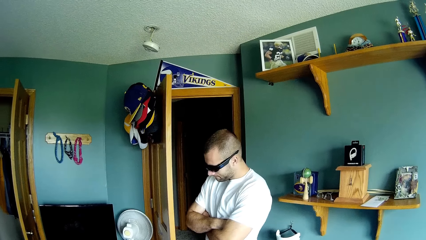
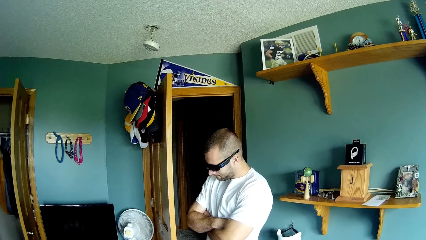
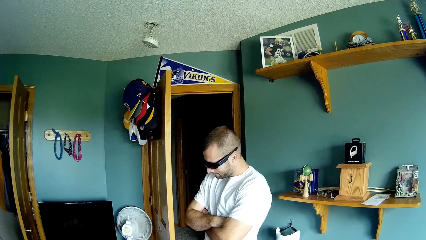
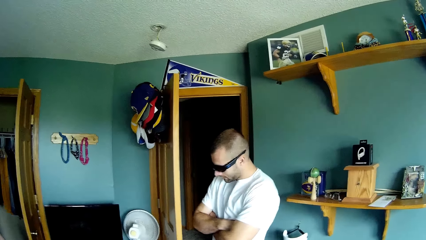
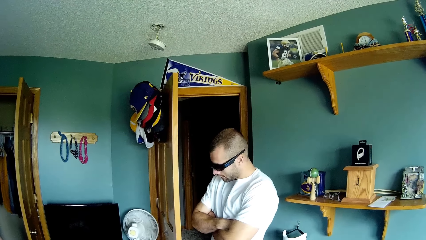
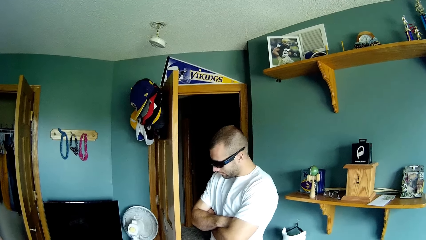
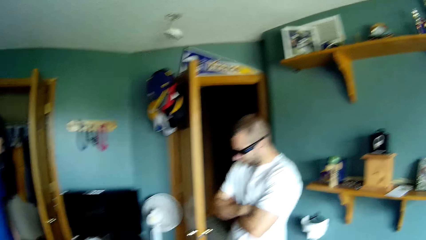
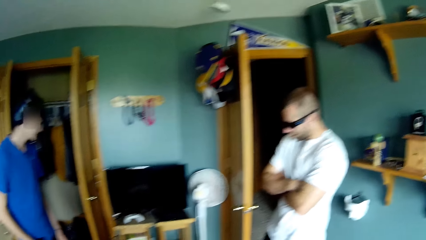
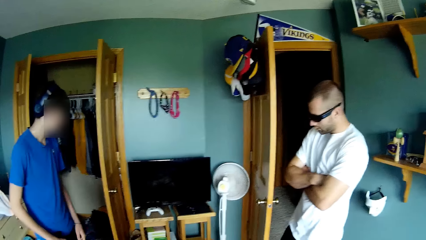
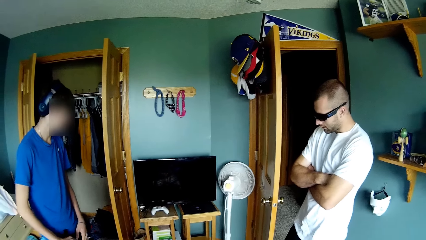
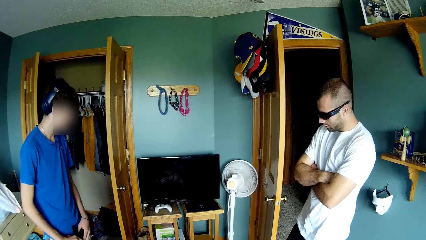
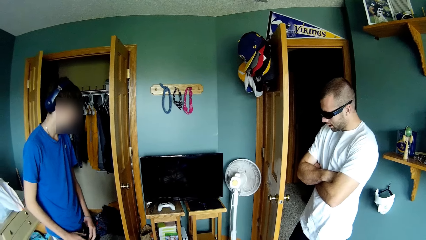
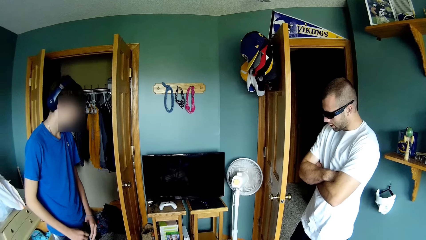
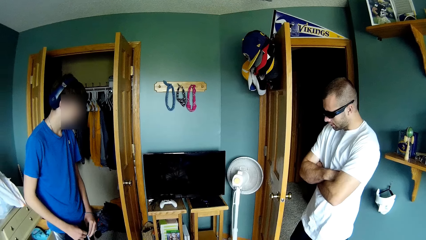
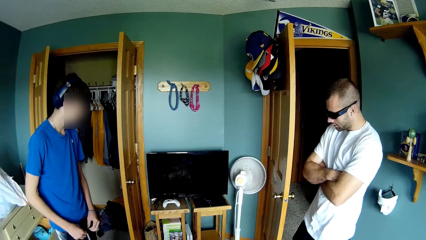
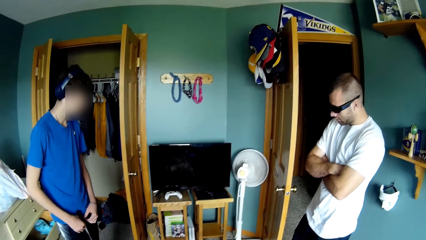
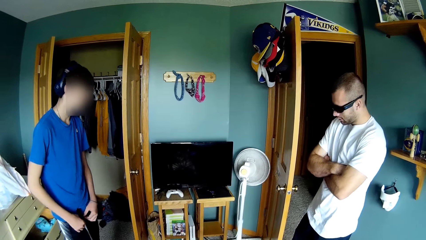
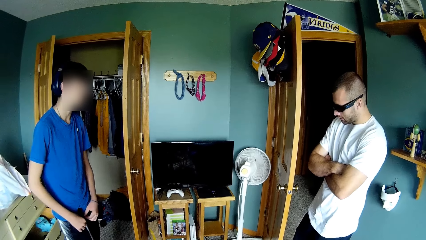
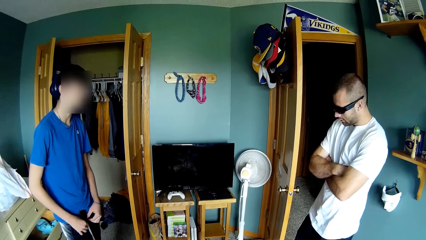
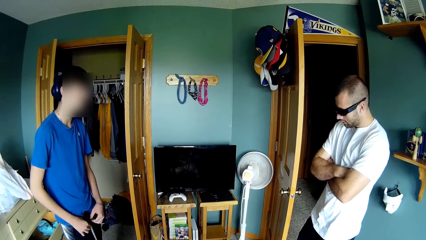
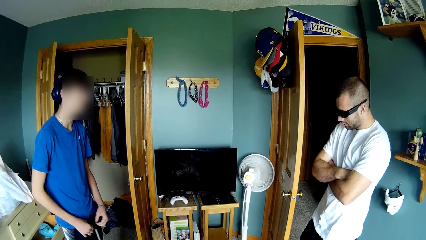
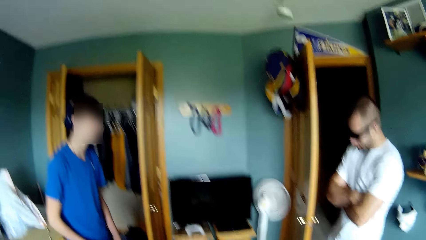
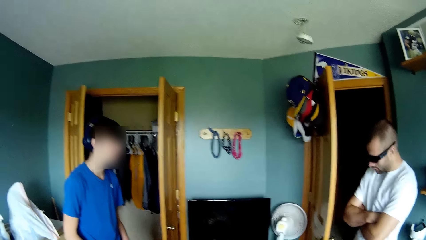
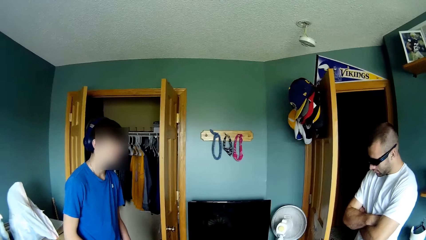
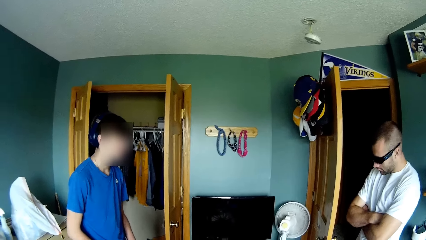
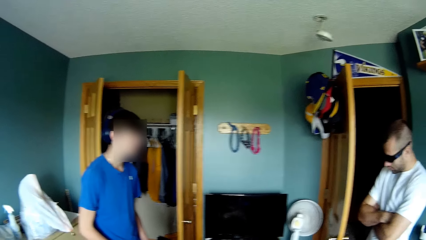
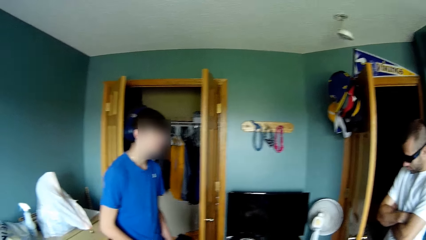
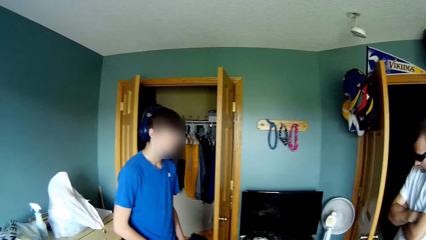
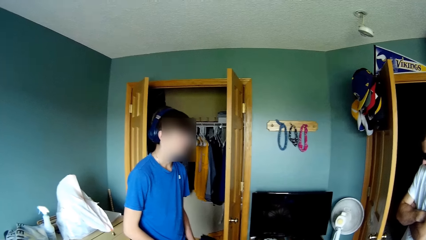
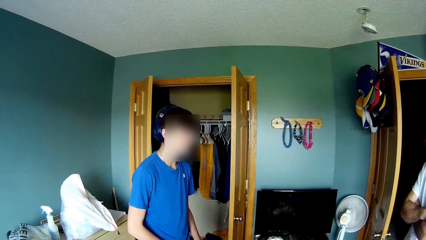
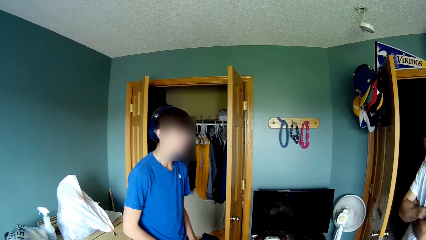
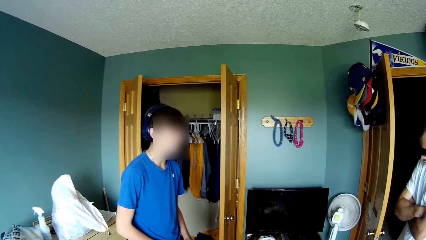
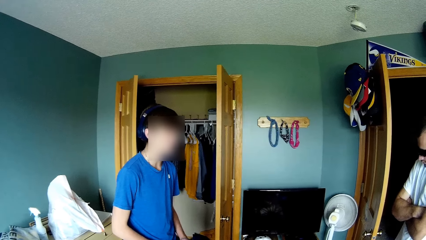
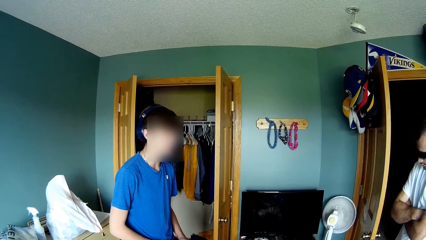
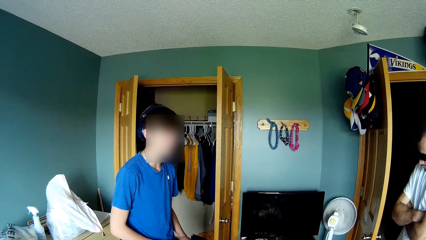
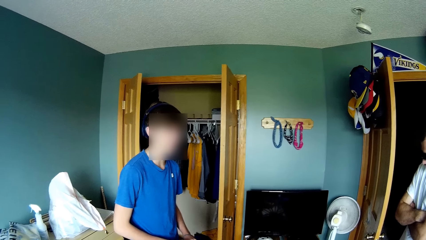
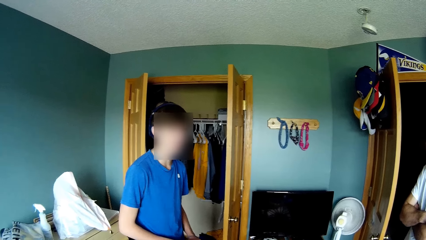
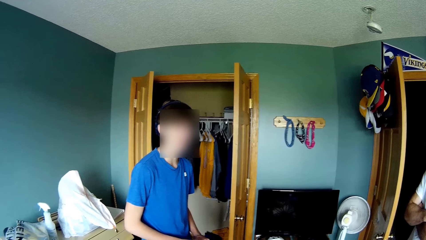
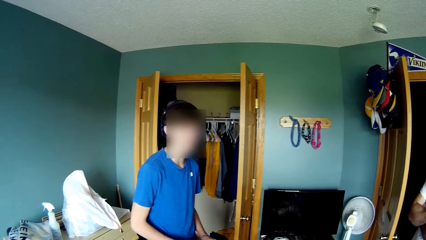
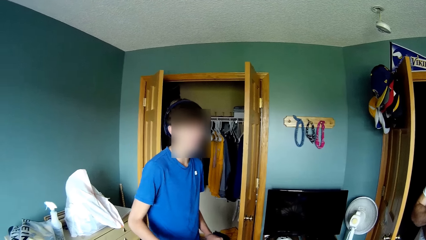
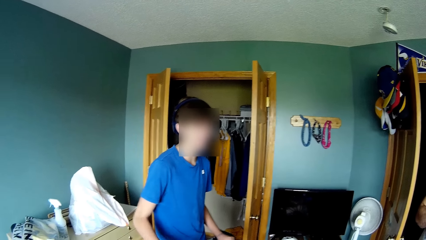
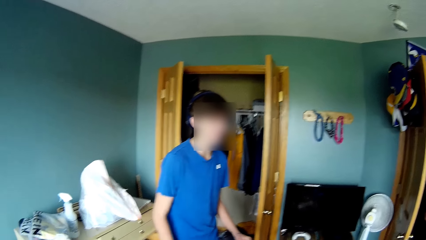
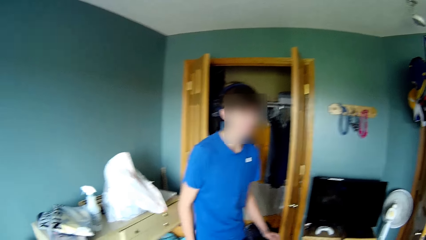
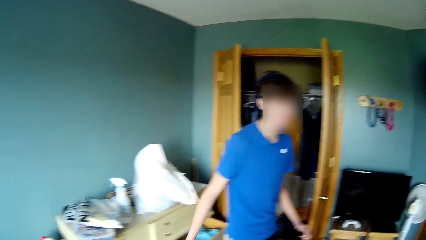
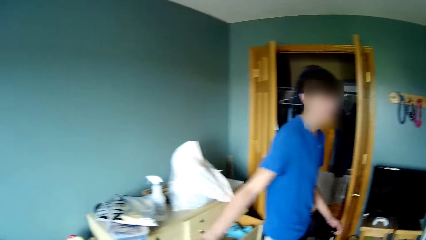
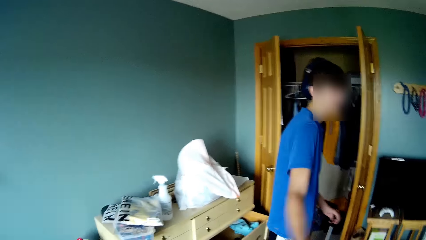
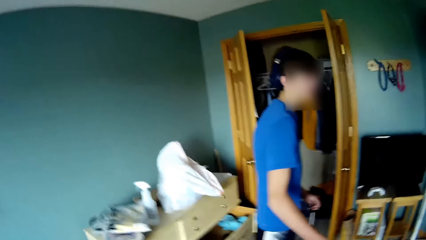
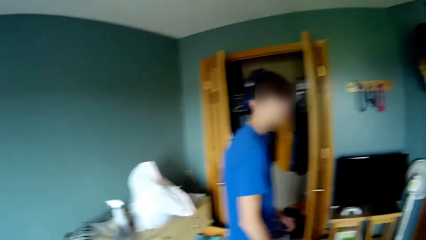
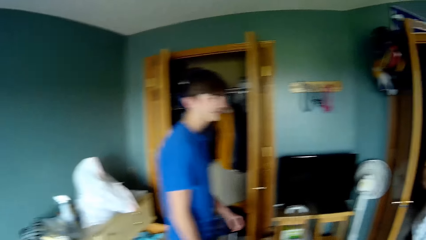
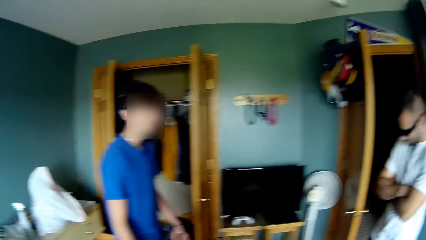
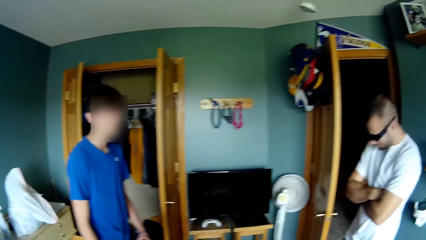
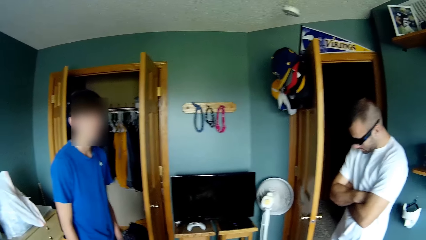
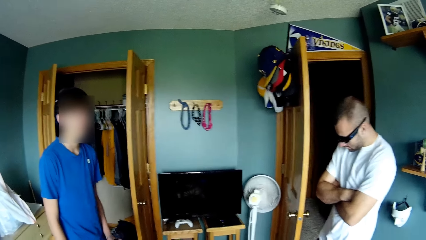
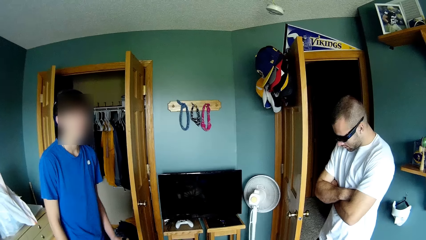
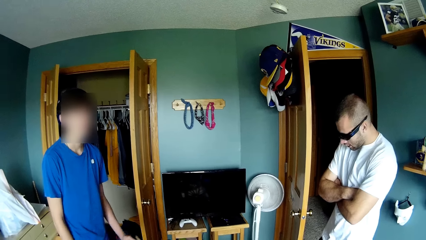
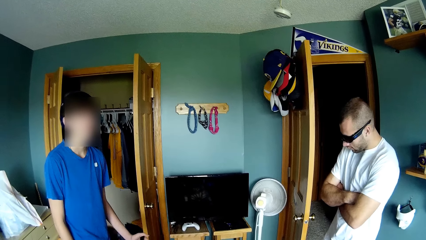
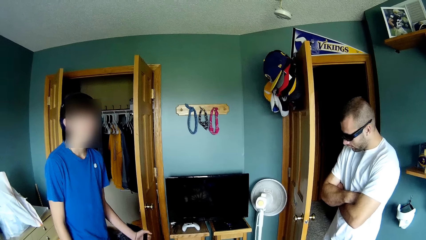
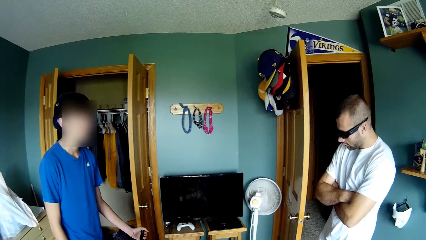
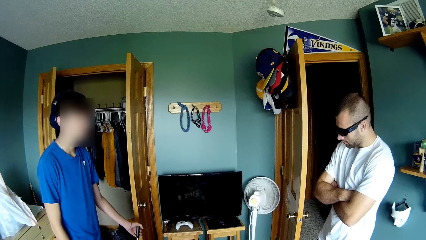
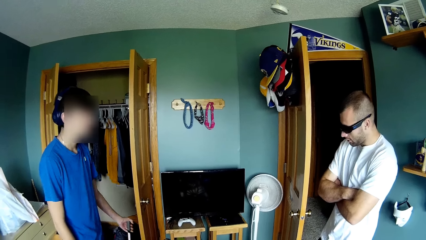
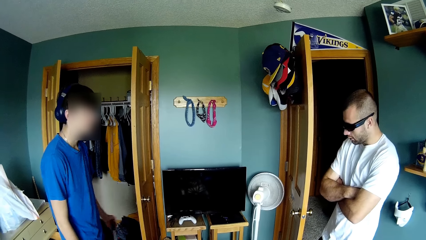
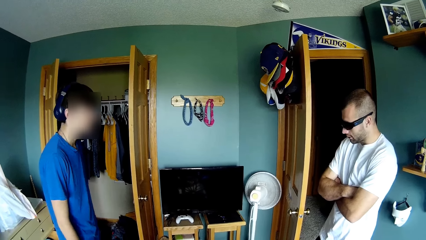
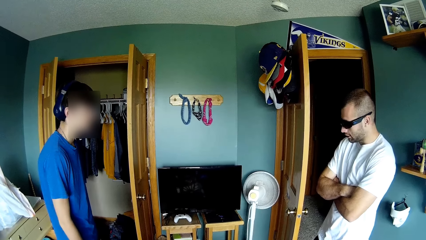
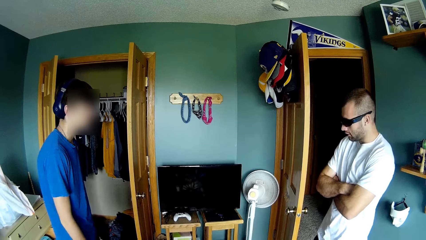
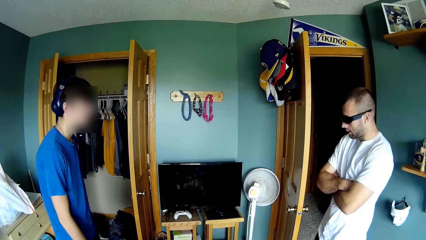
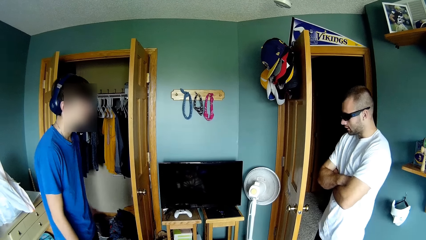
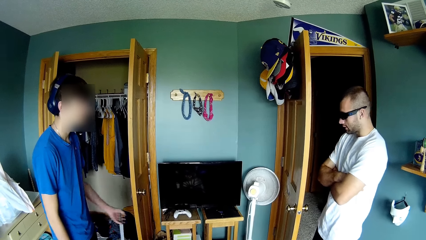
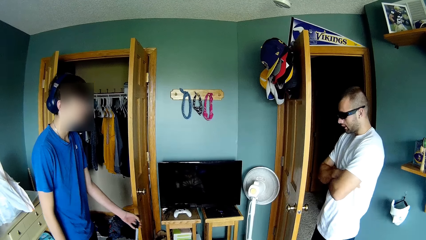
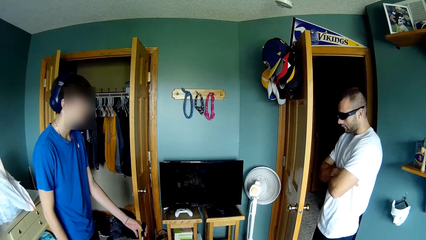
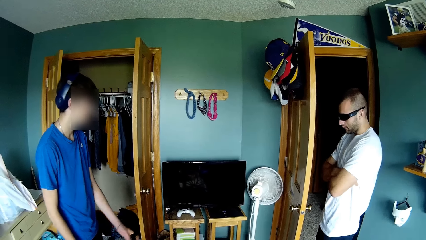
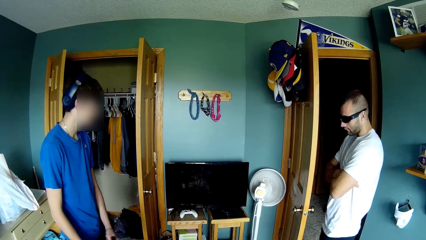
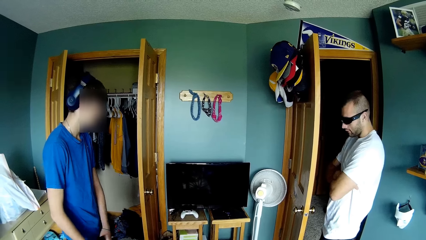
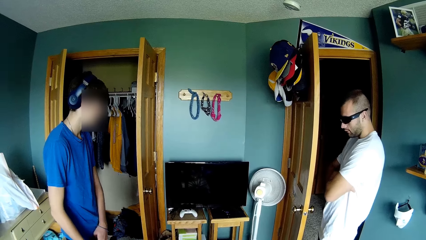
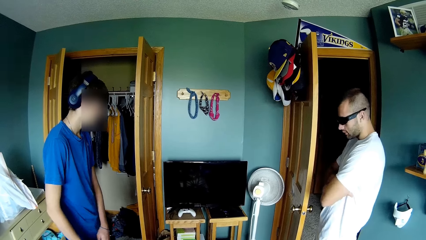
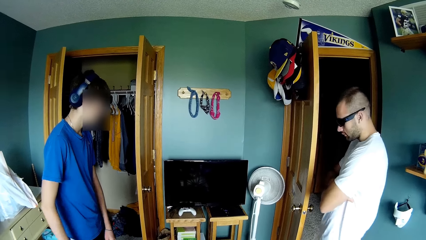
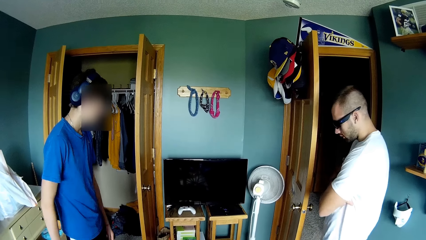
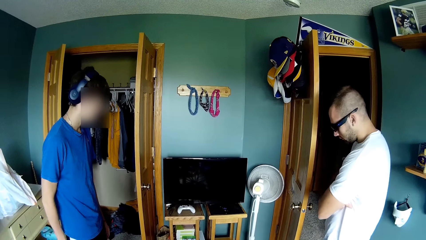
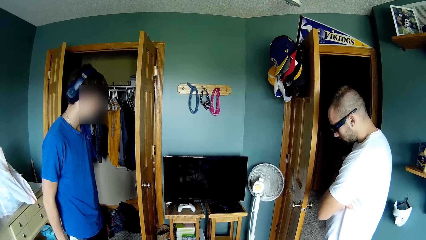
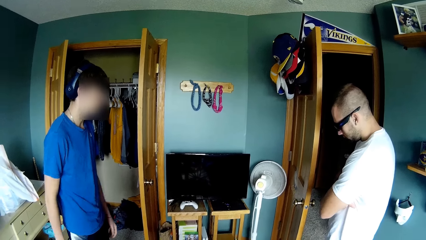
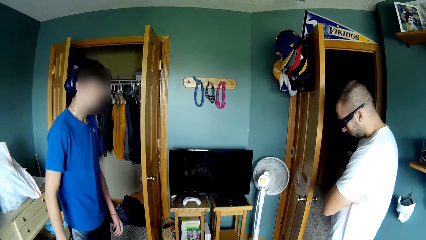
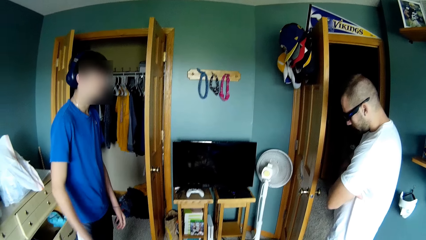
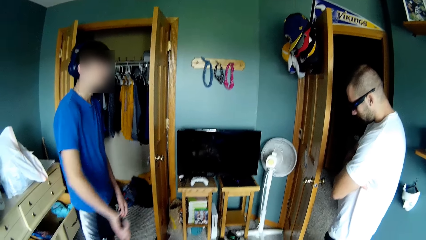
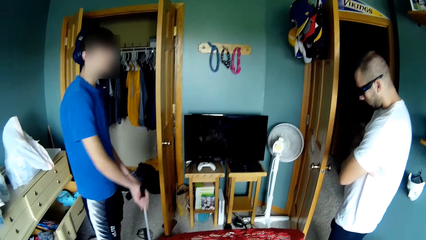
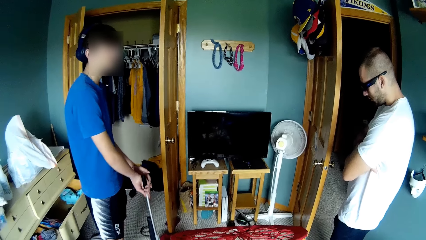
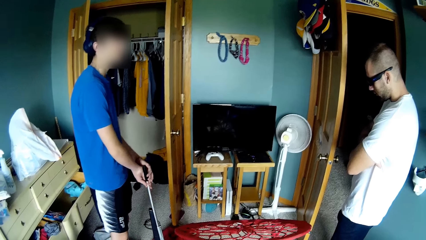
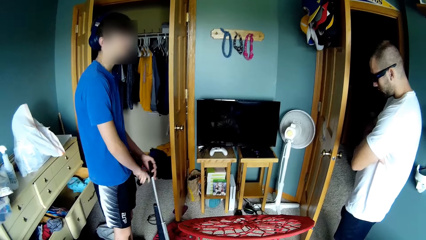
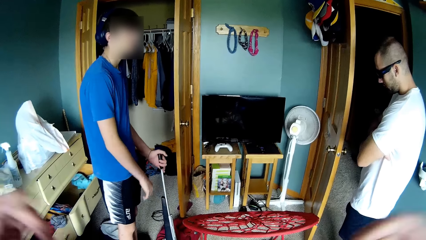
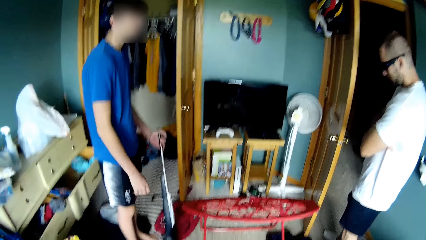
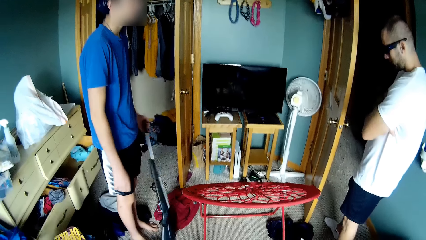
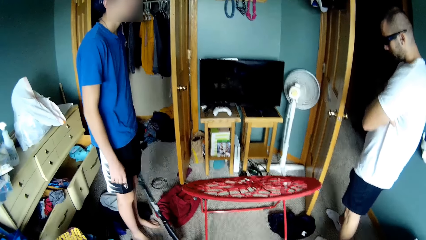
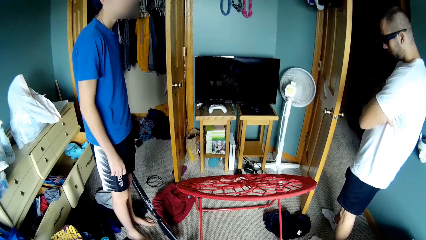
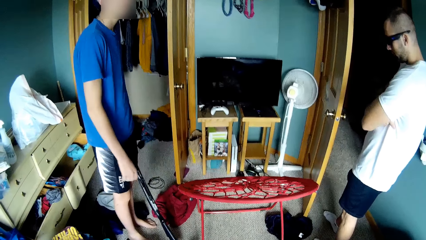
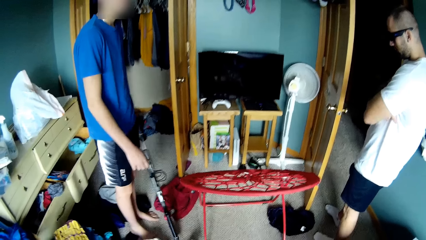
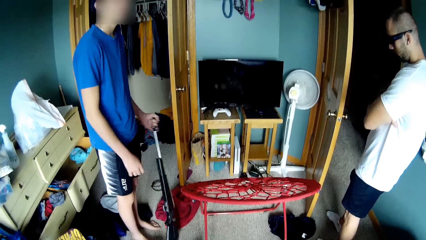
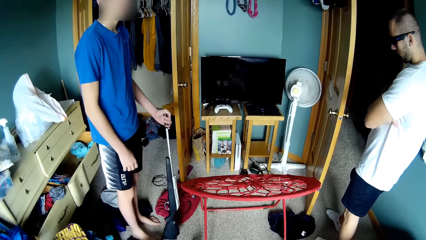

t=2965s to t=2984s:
A man holds the firearm in hand. The man speaks to the camera wearer. The man swings his hand. The camera wearer looks around. Another man speaks to the first man. The camera wearer interacts with the first man. They interact with another person. The first man swings the firearm in hand.
